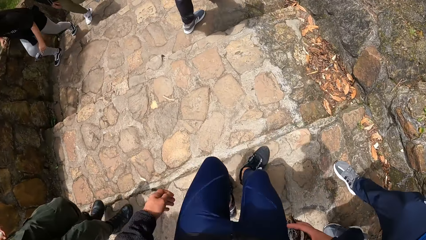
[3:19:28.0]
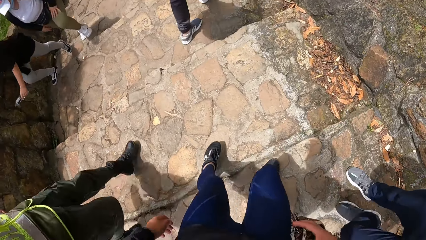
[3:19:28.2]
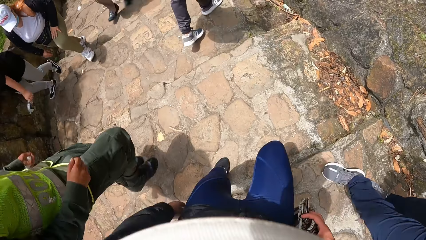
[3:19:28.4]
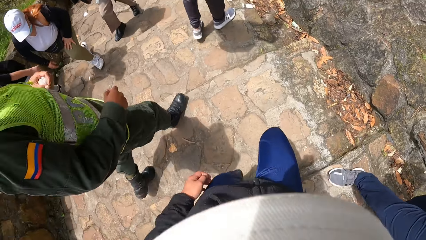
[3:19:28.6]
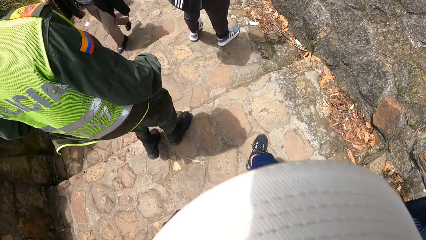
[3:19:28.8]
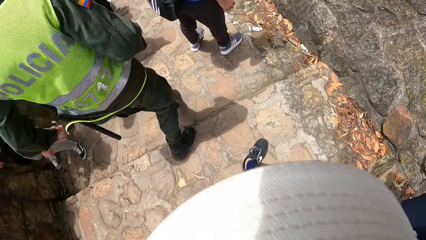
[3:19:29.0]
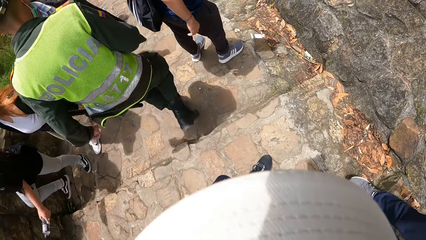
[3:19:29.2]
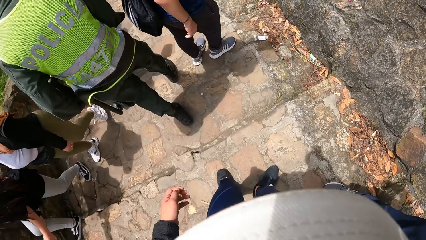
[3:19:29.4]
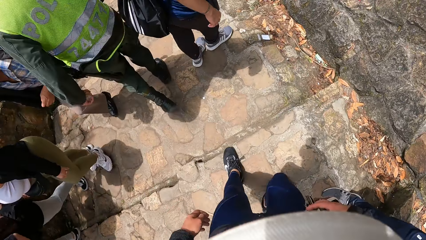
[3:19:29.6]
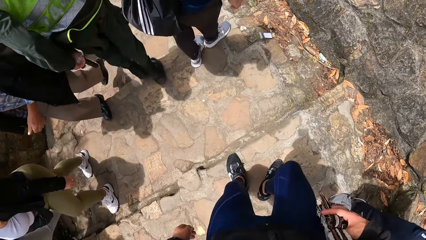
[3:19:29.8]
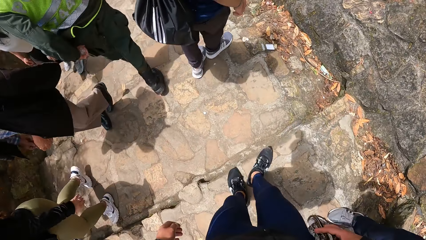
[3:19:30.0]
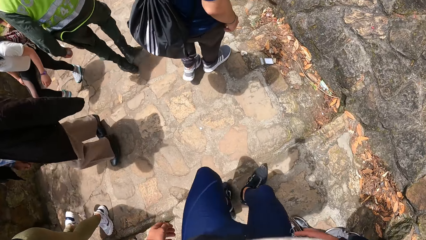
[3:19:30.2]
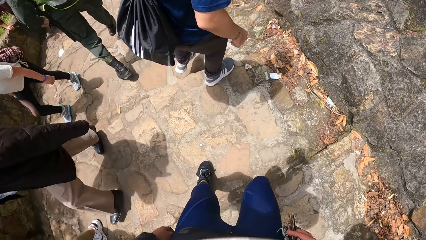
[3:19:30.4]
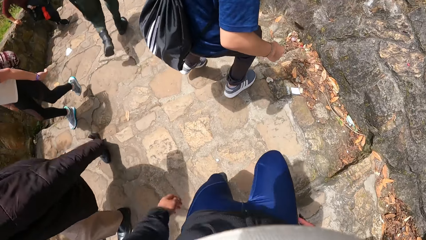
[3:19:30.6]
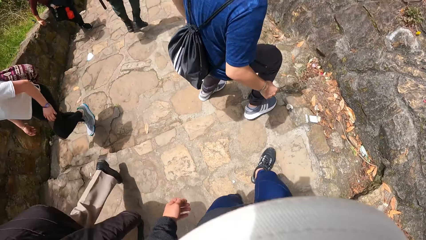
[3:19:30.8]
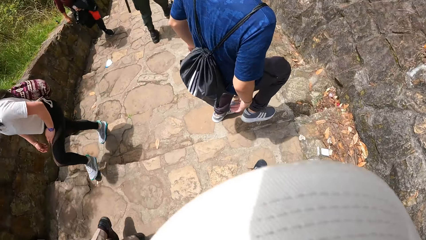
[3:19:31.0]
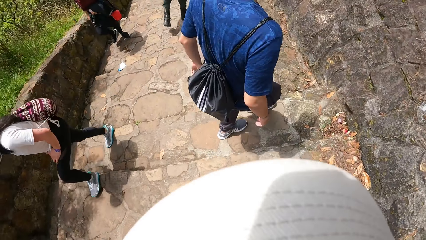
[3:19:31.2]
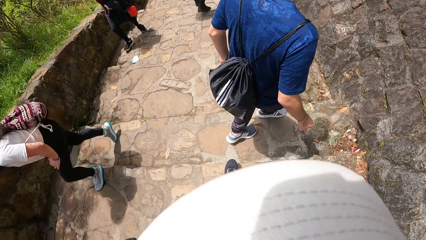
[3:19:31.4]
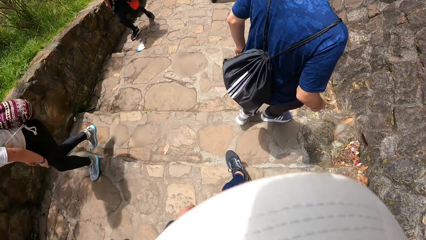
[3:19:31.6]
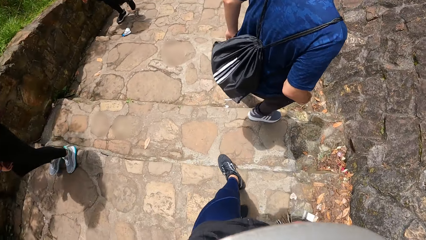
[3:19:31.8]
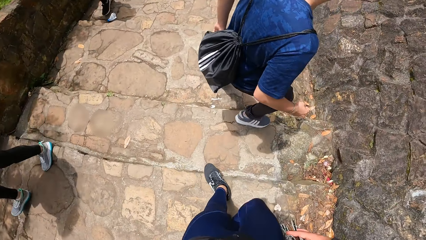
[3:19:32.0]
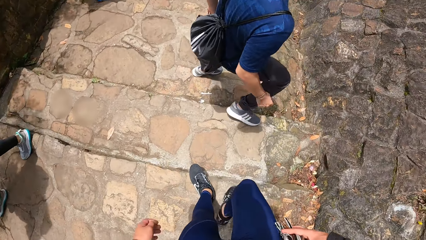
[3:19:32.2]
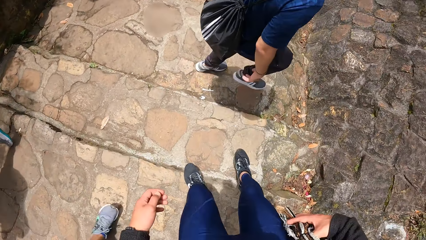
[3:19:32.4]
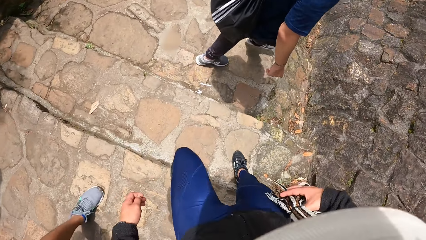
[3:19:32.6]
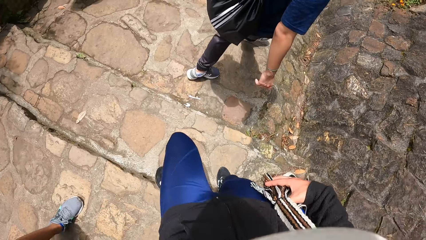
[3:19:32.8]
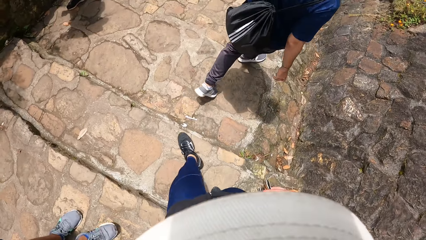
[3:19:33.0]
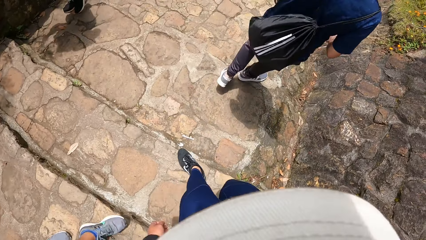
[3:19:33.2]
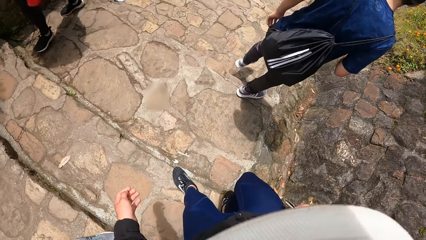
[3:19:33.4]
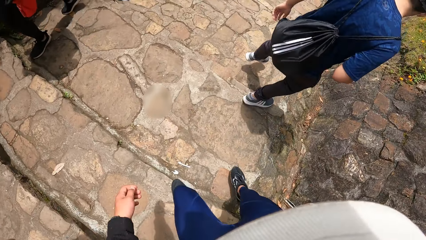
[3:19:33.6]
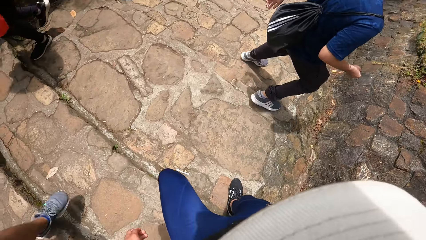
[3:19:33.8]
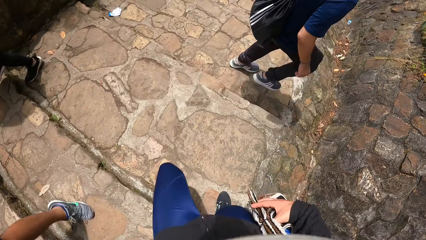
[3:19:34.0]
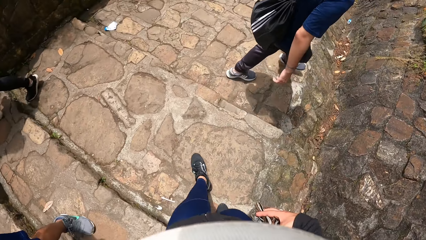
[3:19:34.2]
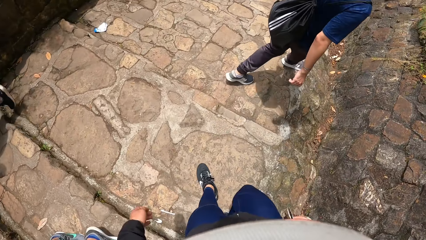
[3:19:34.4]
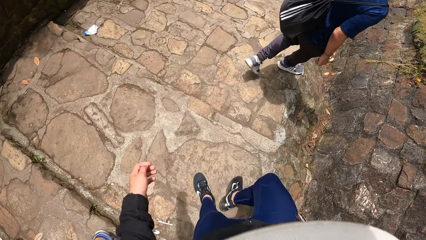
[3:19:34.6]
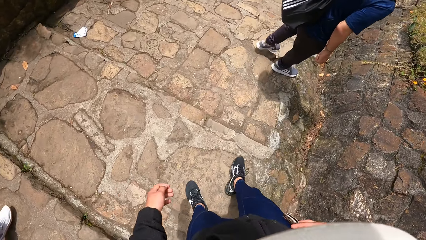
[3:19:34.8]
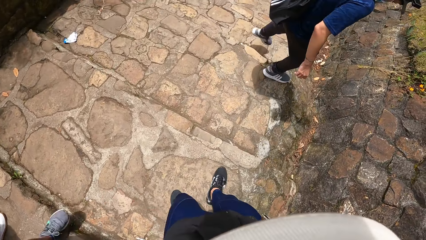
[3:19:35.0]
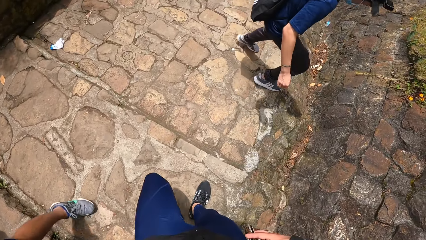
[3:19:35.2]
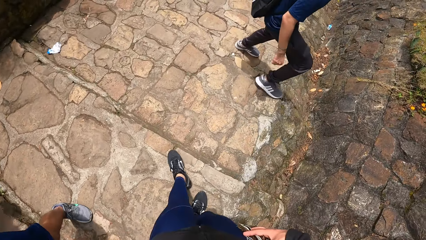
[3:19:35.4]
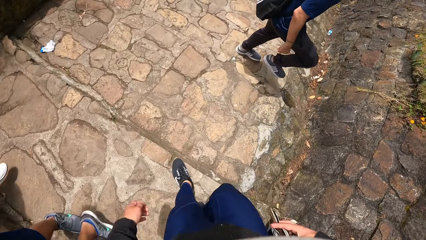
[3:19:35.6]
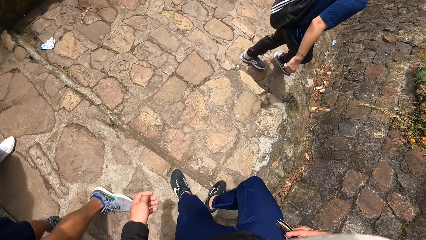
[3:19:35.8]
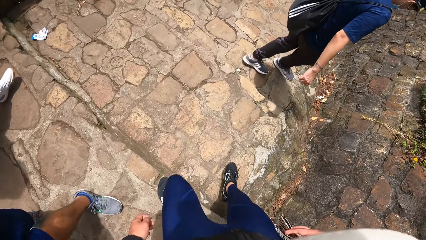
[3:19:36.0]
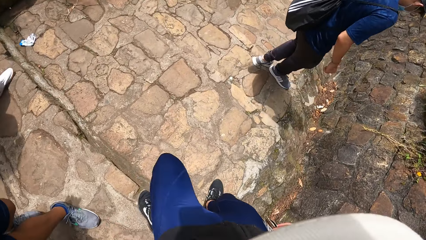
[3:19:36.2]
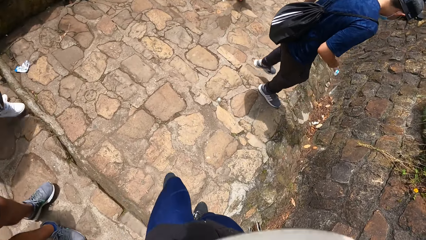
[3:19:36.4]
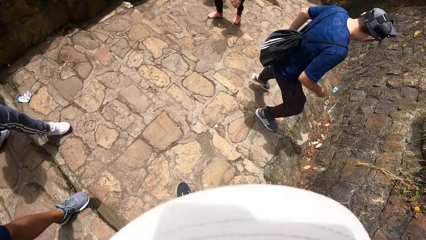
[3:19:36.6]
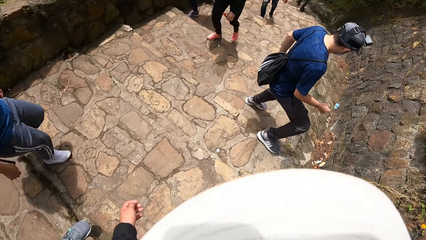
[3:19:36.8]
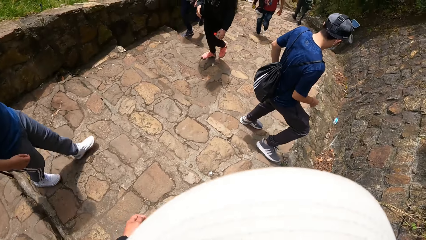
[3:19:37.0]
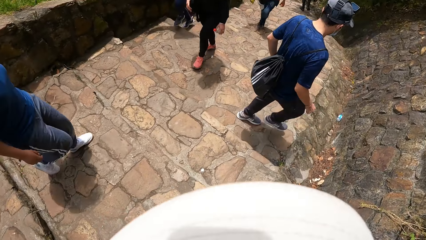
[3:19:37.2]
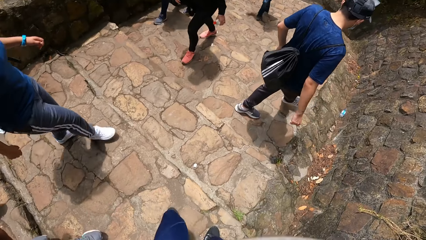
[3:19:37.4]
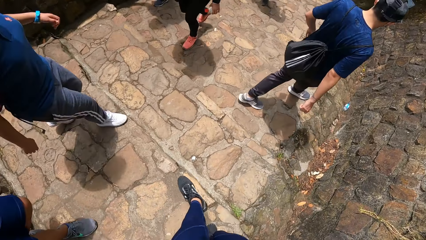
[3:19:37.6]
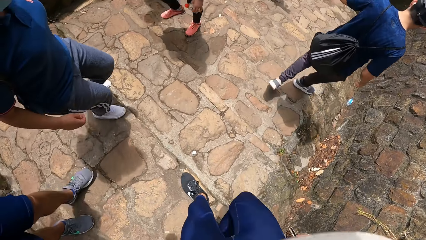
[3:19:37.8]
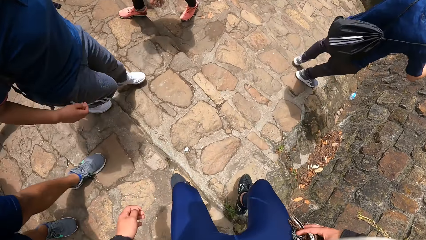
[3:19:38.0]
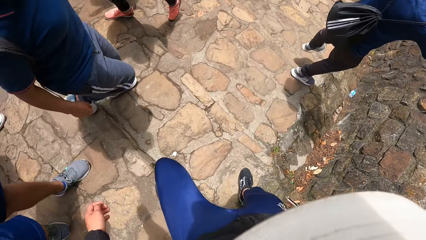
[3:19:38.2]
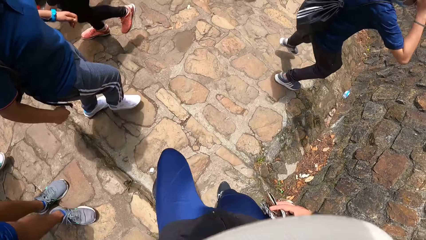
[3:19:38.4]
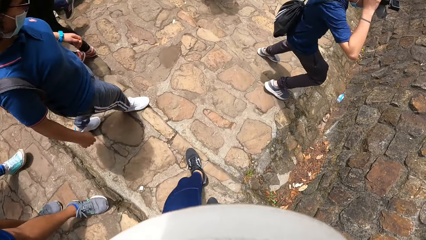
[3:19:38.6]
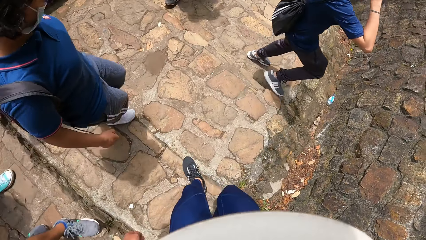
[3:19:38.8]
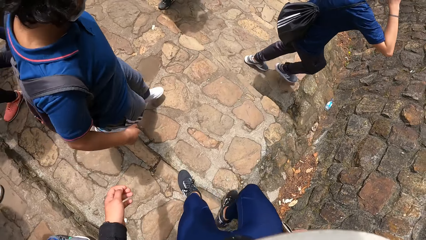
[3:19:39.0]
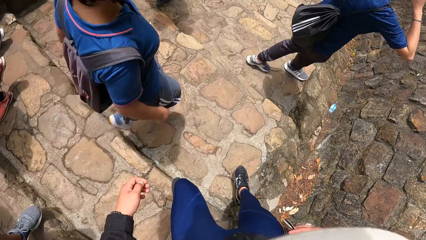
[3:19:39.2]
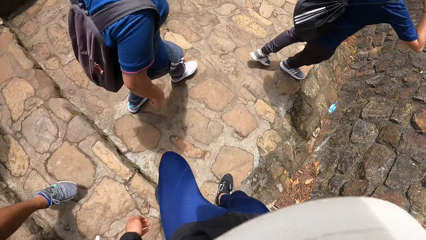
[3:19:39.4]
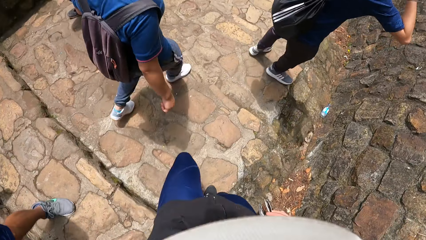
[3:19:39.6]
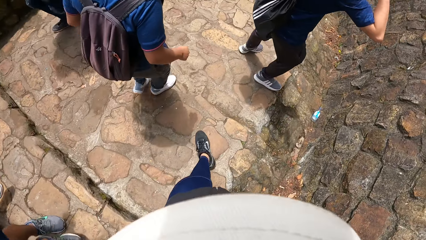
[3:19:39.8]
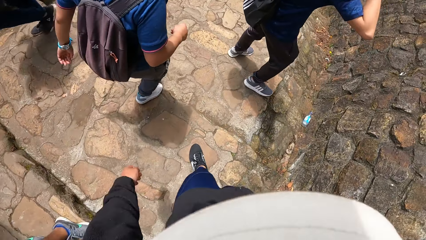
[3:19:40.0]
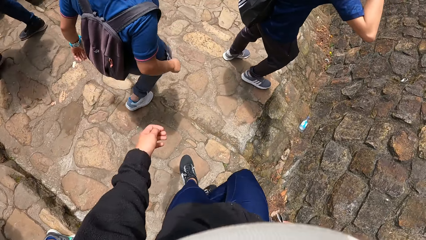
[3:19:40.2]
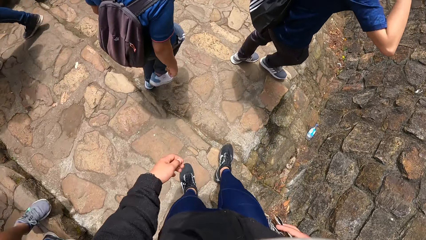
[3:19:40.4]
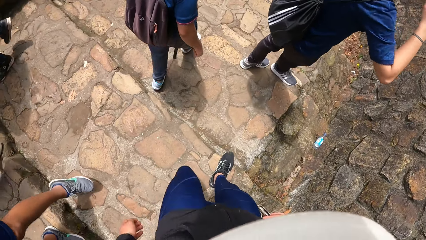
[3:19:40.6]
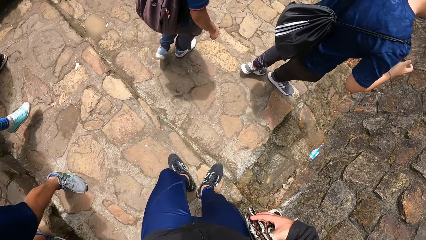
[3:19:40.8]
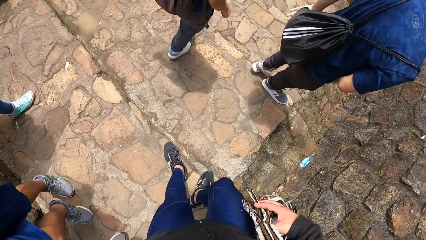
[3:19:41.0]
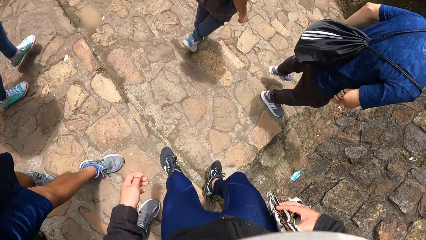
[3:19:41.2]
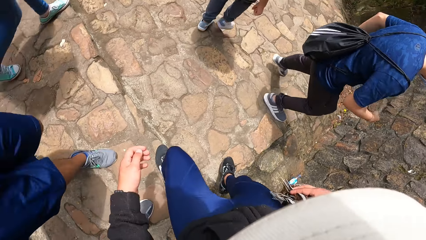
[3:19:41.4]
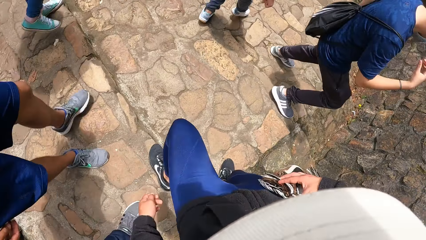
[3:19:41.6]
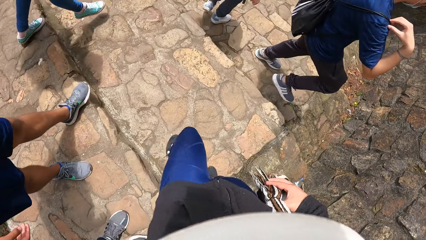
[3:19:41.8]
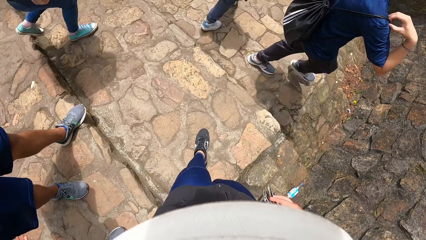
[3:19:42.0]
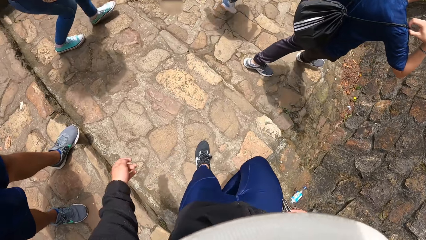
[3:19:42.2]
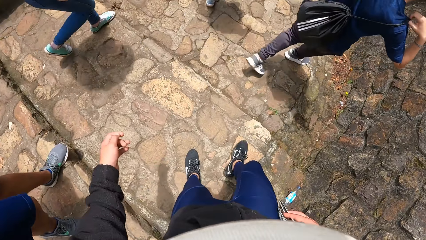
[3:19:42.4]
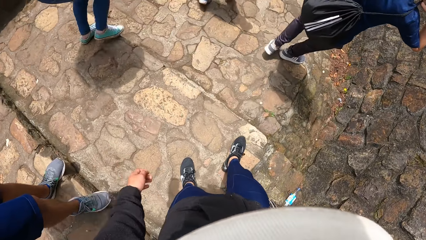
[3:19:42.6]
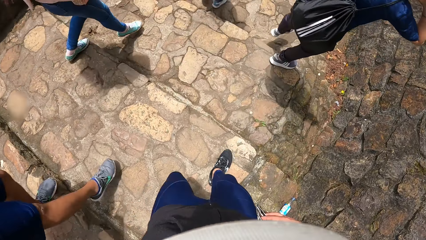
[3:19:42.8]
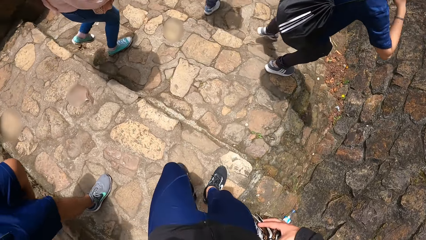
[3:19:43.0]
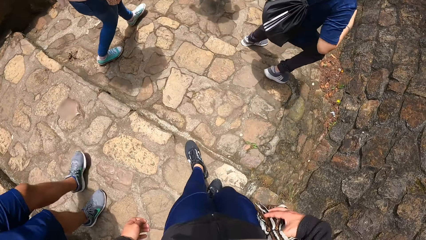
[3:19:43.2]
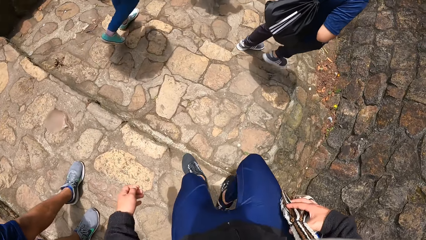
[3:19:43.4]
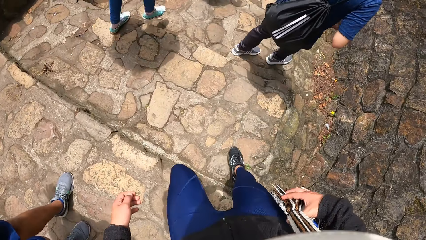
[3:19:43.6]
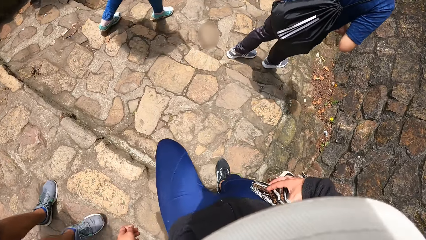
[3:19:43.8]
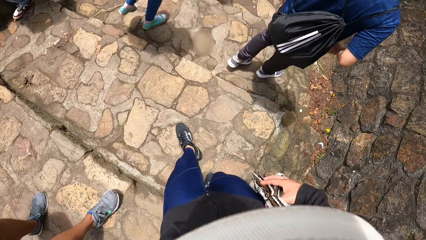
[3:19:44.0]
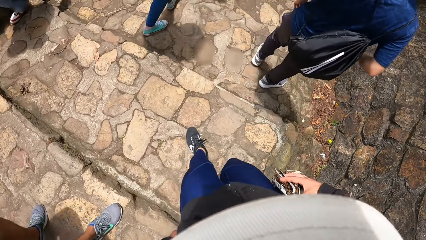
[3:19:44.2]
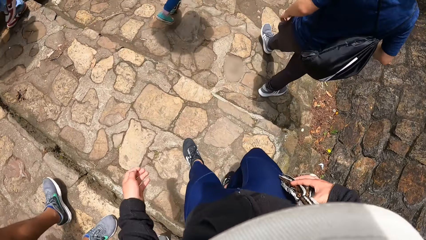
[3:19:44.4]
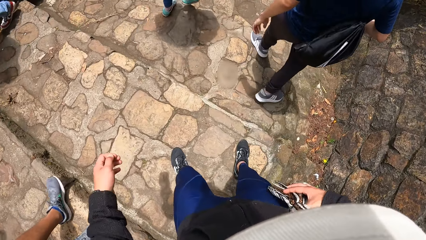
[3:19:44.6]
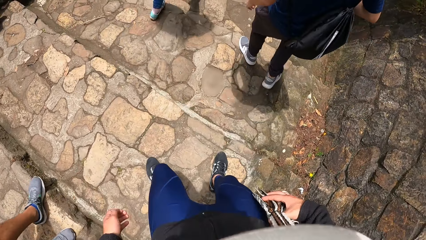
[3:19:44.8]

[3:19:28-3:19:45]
The camera wearer climbs down stairs. They climb down stairs repeatedly.
